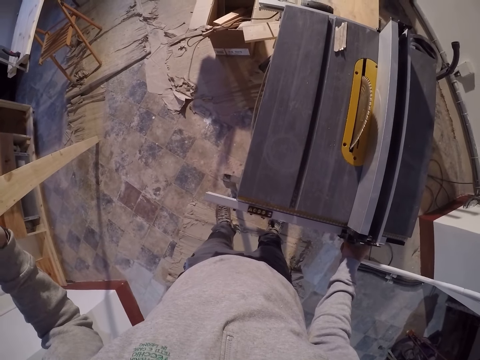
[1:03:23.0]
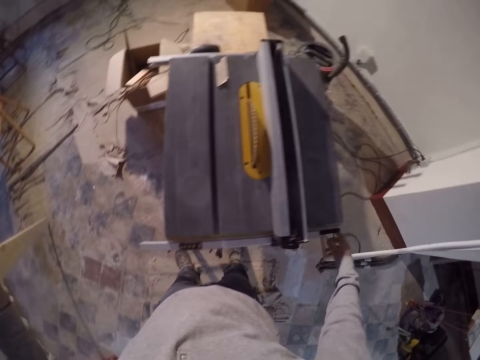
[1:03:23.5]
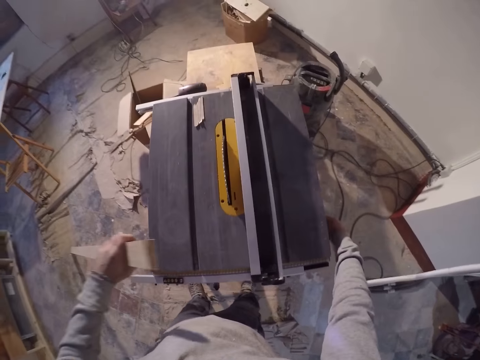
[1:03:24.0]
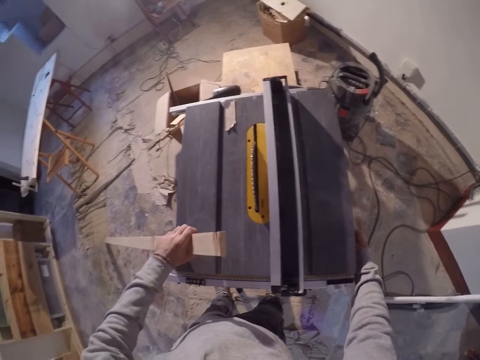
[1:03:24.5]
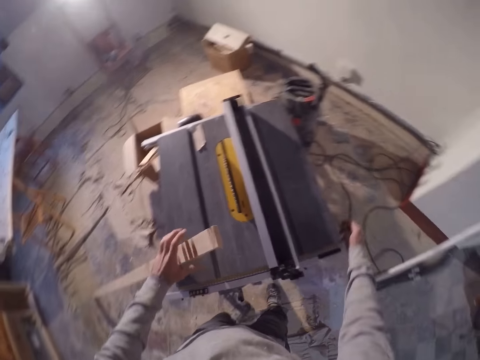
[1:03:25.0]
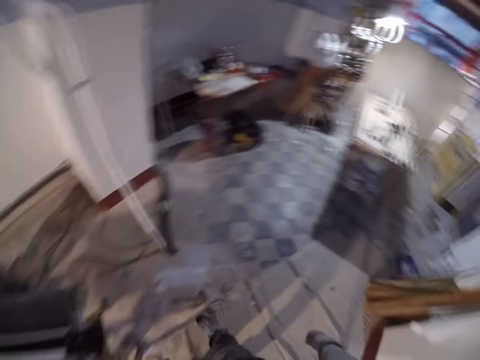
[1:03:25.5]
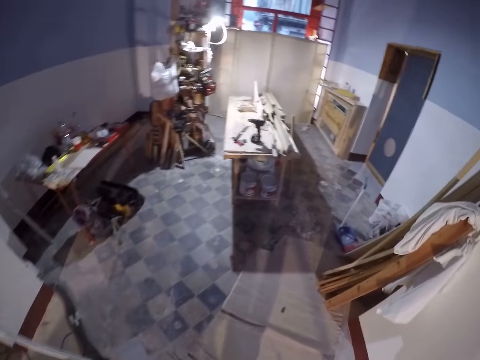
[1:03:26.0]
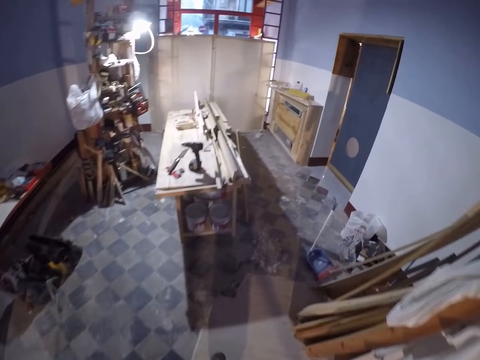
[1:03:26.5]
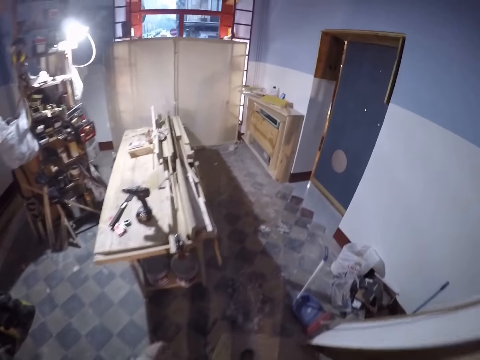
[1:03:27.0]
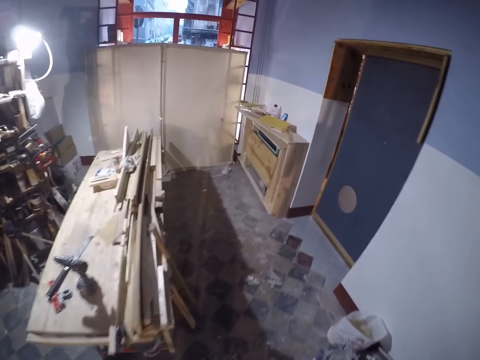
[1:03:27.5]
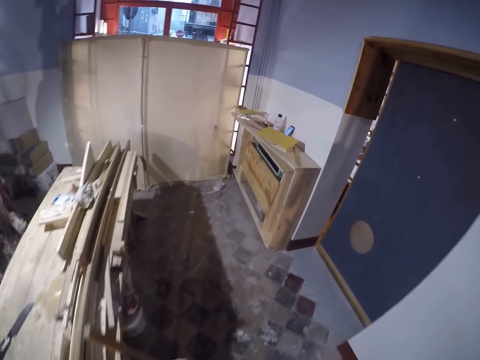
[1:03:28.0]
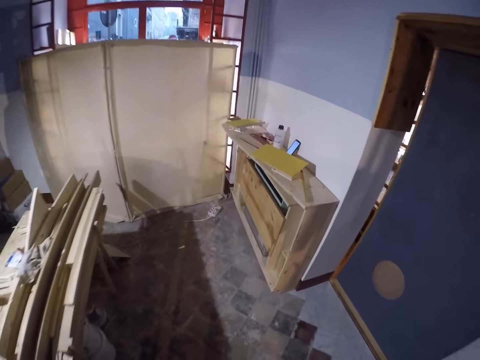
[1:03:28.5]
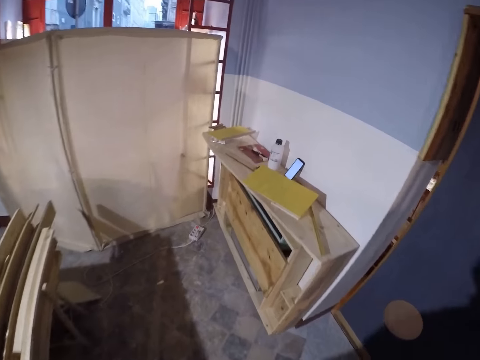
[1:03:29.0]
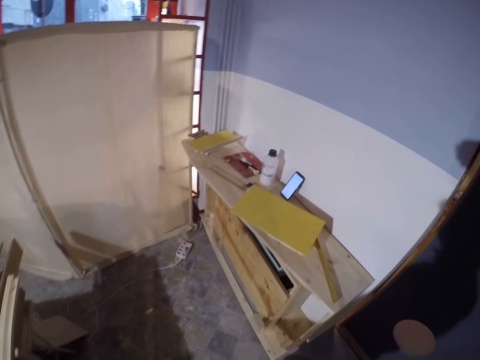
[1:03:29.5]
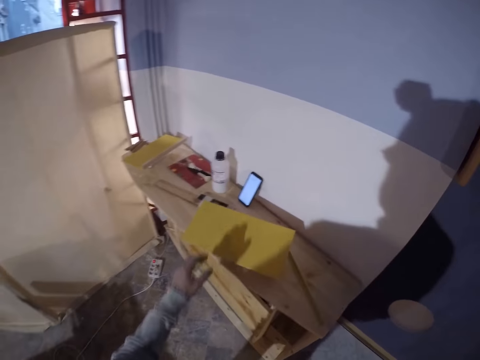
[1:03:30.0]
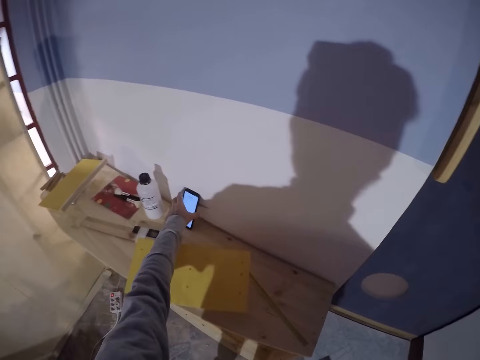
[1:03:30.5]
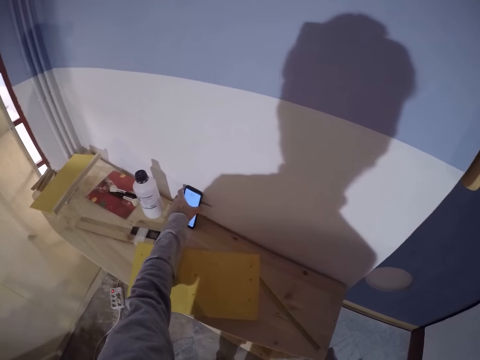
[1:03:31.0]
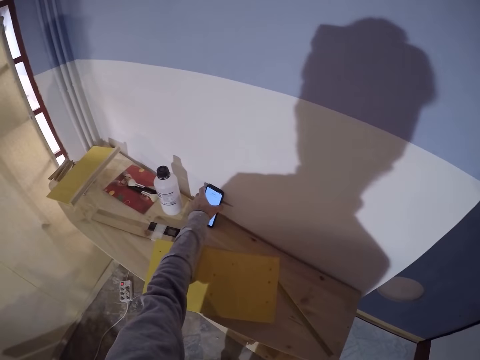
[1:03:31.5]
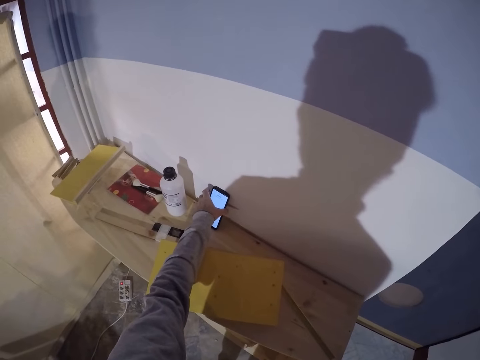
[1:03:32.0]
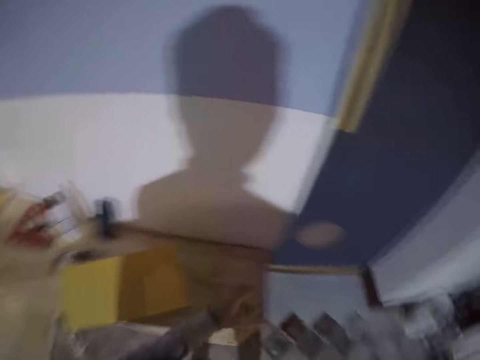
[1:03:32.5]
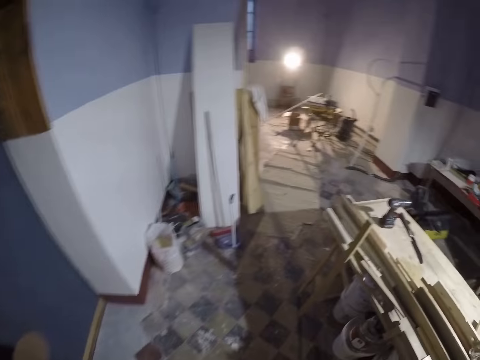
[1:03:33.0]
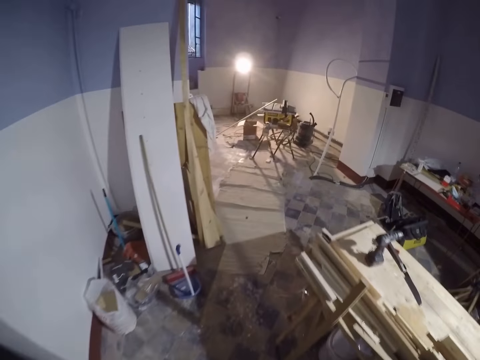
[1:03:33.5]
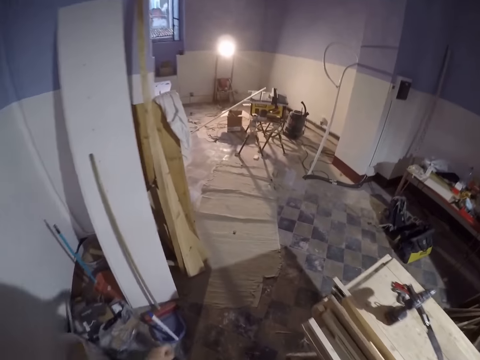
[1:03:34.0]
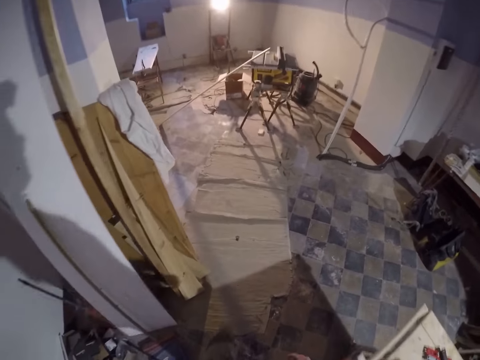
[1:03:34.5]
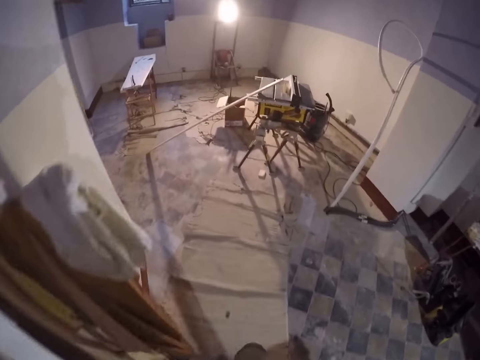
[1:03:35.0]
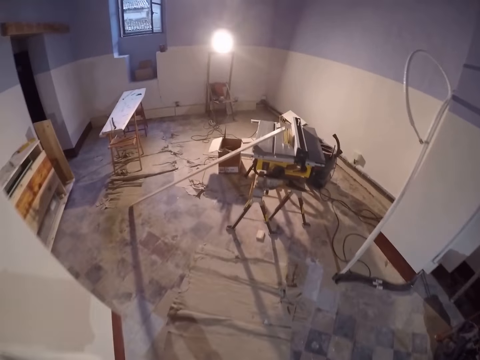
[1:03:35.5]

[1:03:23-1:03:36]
The camera wearer locks the rip fence with his right hand. He drops the strip of wood with his left hand. He walks in a workshop. He touches a phone with his left hand. He aligns the phone on a table. He walks in the workshop.

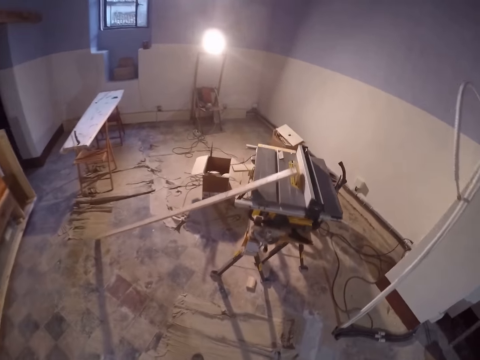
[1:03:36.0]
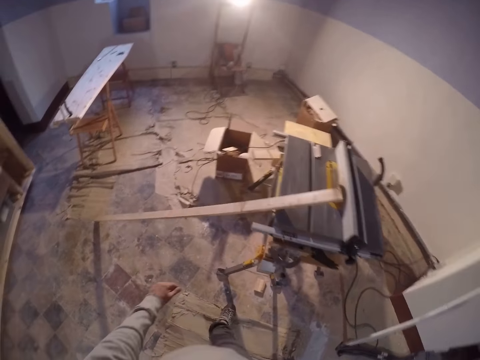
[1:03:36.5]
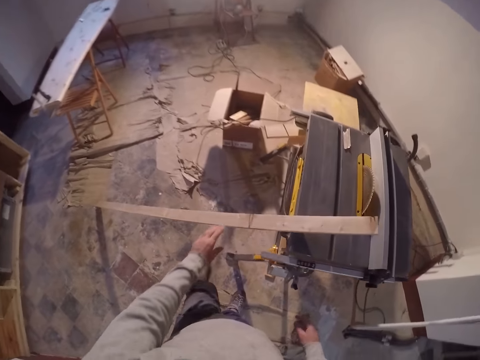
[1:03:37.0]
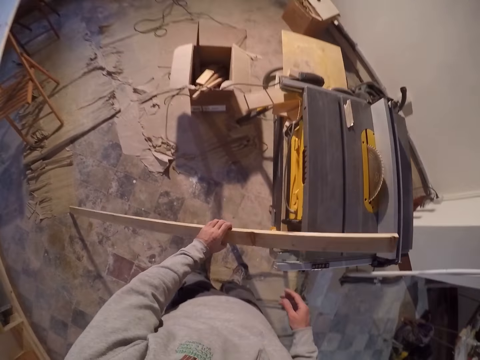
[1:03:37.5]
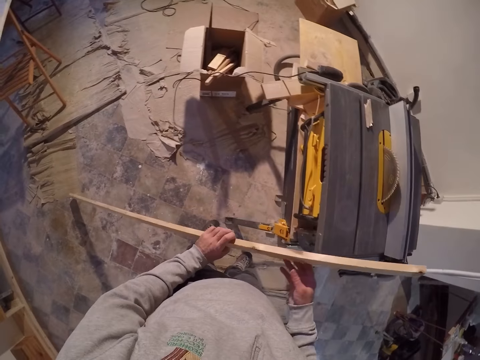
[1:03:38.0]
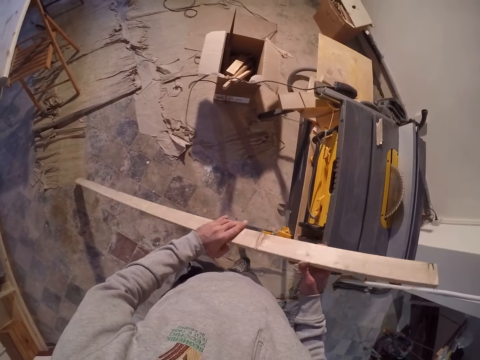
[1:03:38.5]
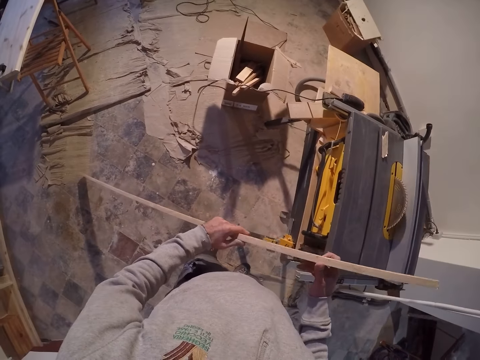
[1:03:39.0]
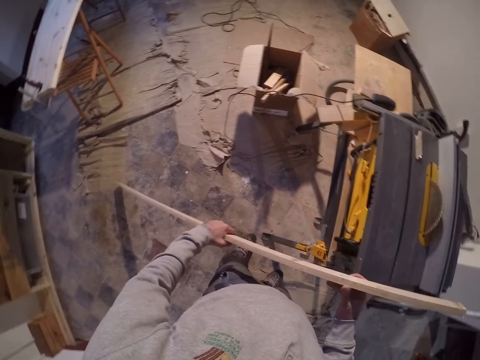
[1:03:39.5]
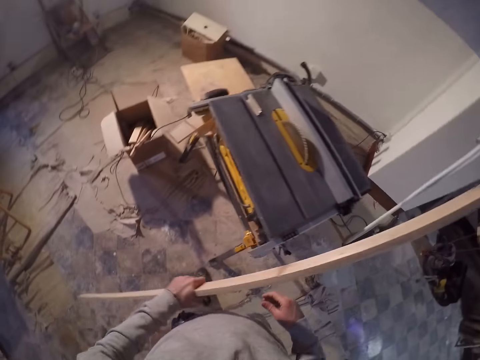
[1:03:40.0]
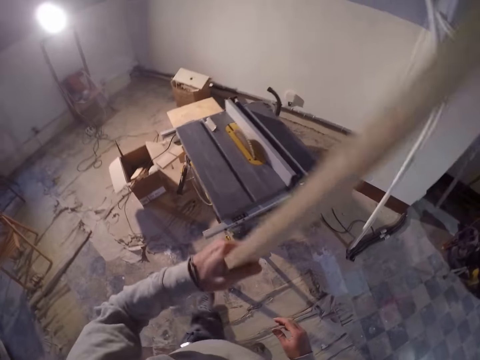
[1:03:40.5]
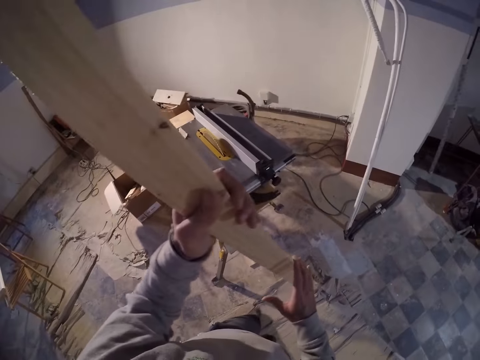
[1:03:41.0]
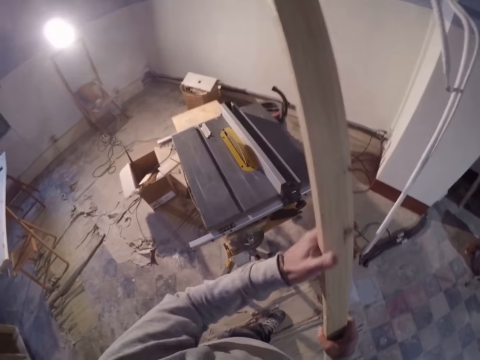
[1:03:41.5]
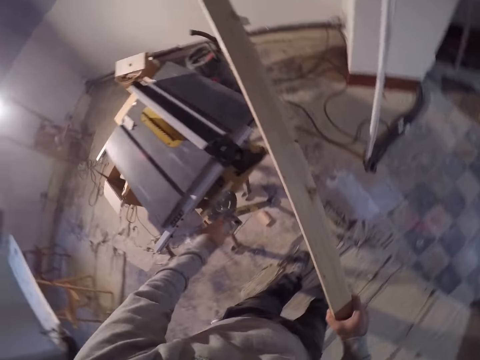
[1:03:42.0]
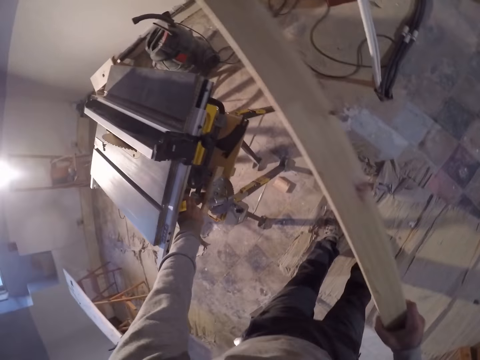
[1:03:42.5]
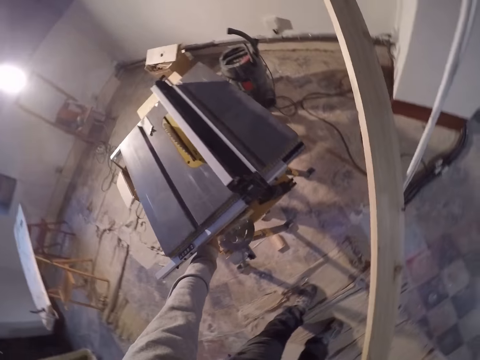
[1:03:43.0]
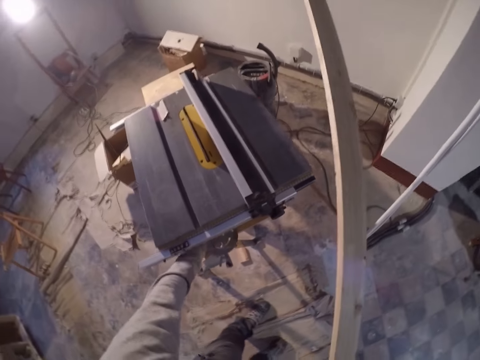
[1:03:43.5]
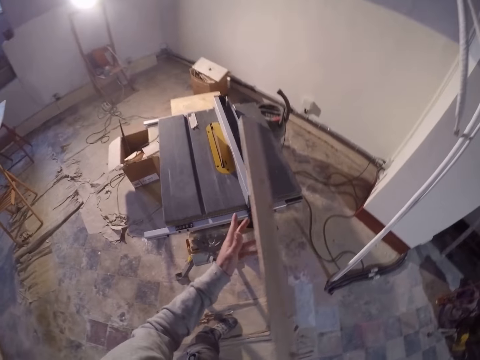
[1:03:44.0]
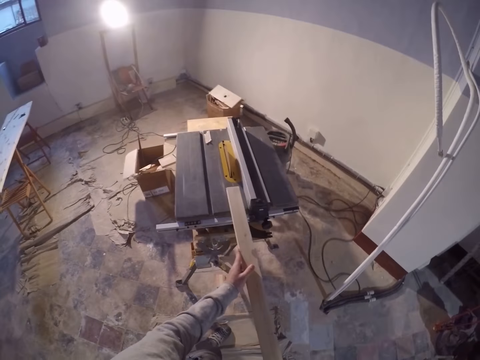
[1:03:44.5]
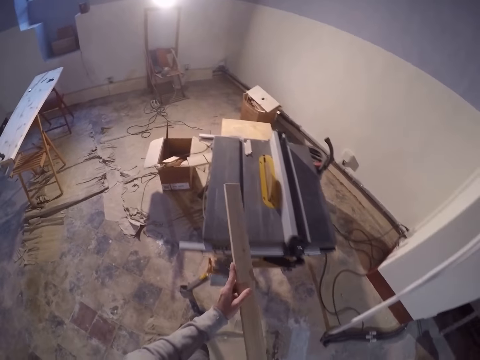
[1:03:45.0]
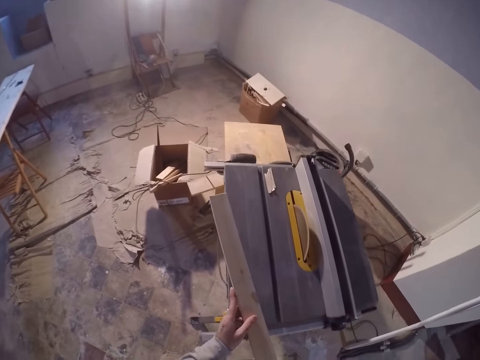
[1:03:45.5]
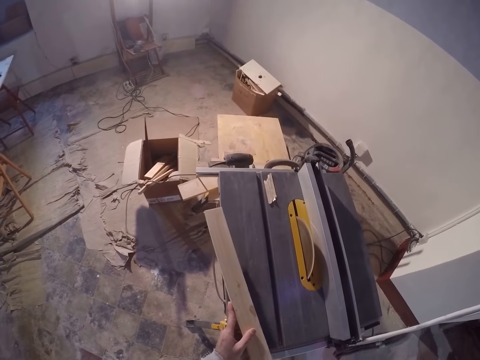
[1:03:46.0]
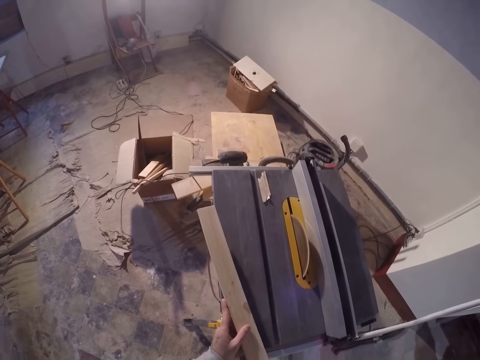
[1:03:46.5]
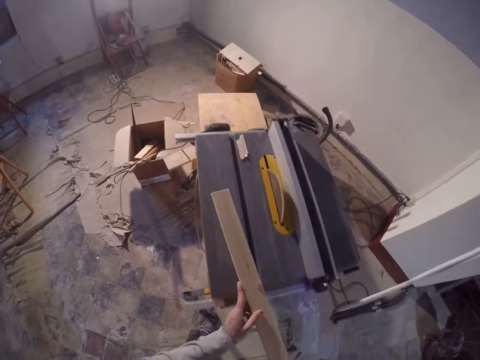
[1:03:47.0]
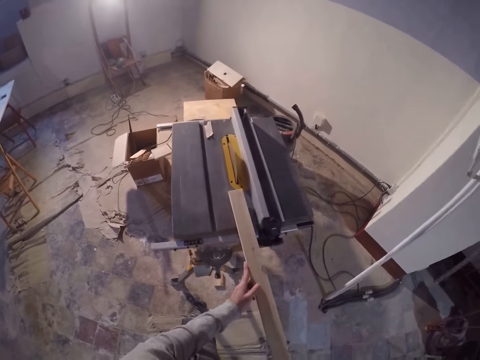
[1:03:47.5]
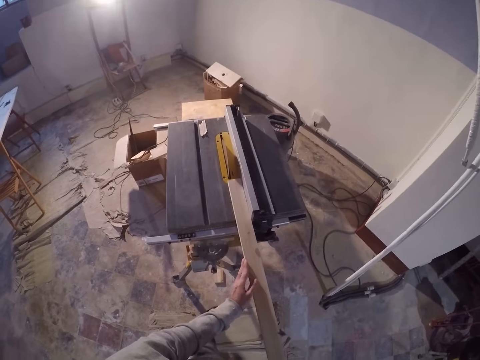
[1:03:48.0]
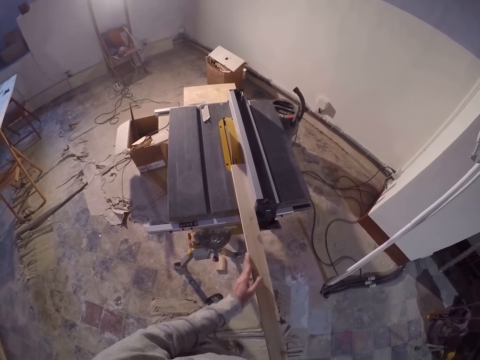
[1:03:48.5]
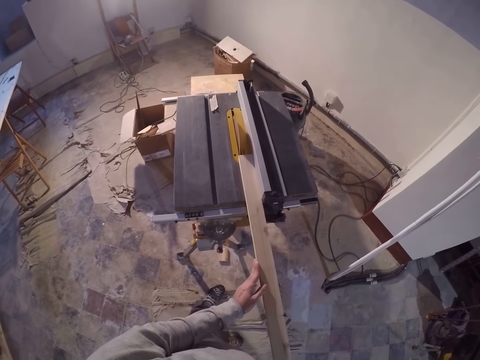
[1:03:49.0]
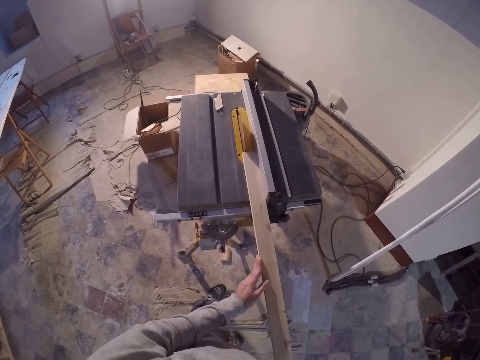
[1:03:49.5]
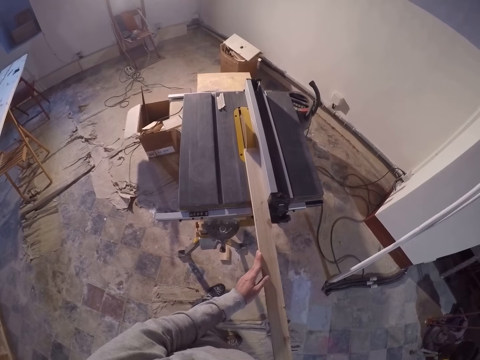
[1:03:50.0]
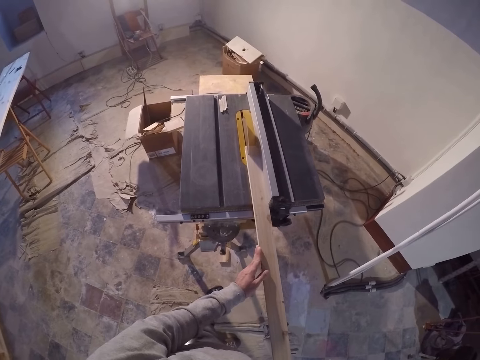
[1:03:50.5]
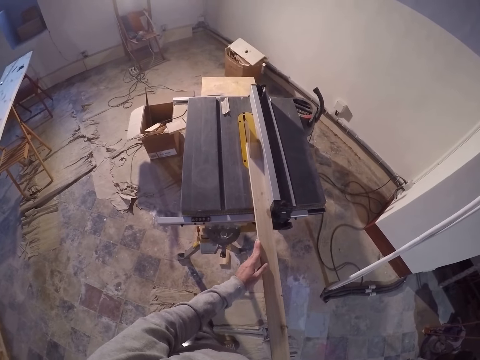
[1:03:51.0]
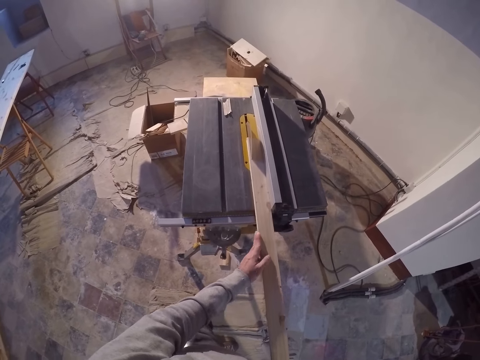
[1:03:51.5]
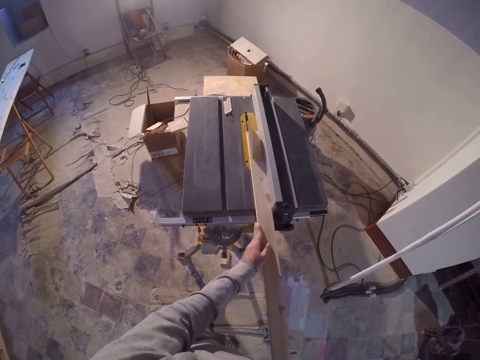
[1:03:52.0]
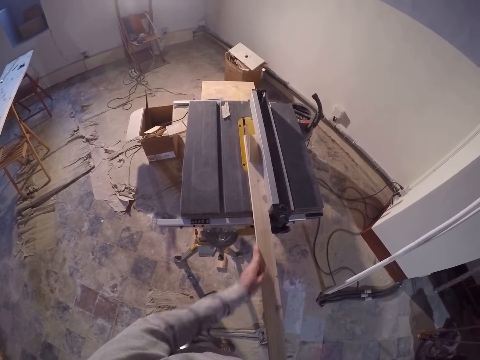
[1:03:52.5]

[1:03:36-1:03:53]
The camera wearer lifts the strip of wood with his left hand. He turns the wood. He puts on a switch with his left hand. He adjusts a table saw. He cuts the wood on the table saw. He moves the strip of wood through the saw with his hands.
